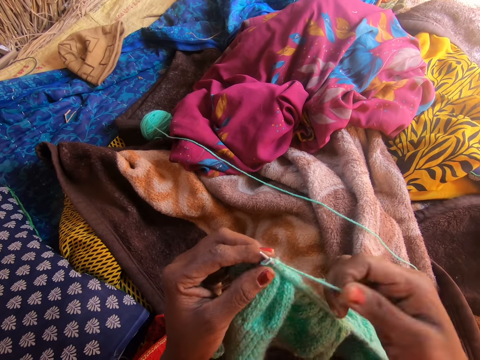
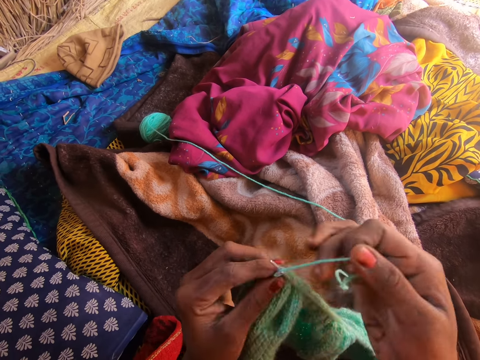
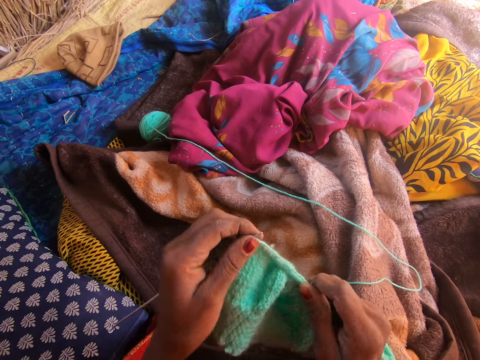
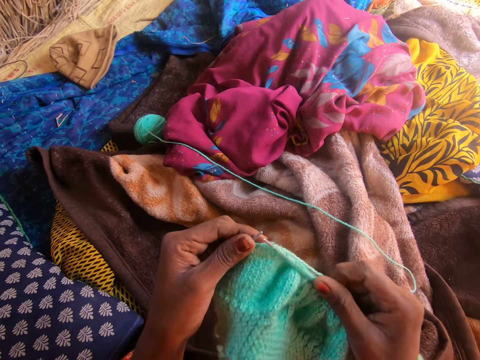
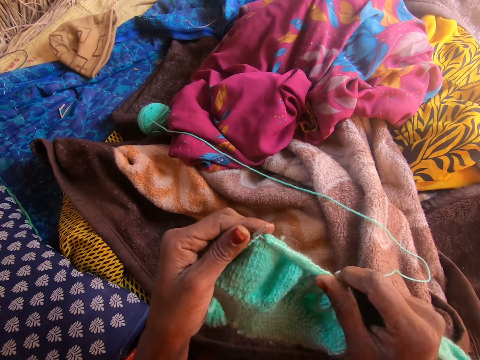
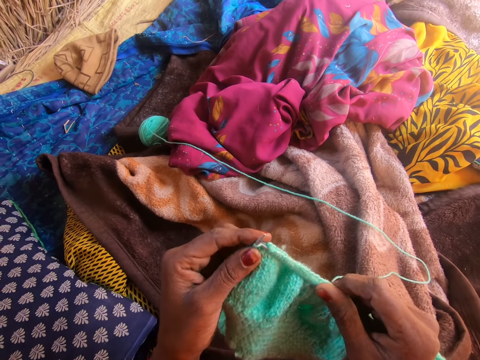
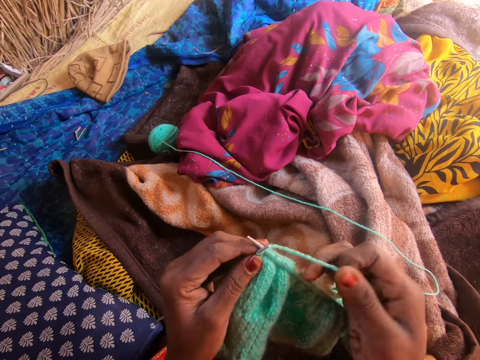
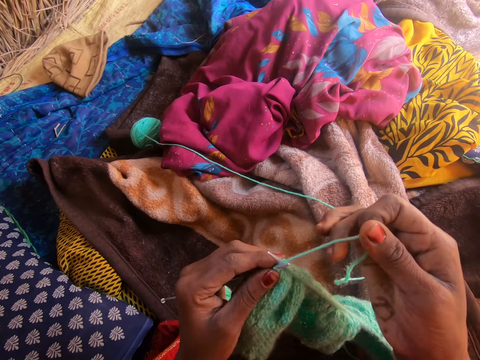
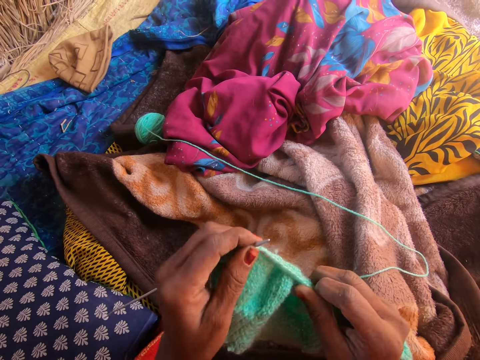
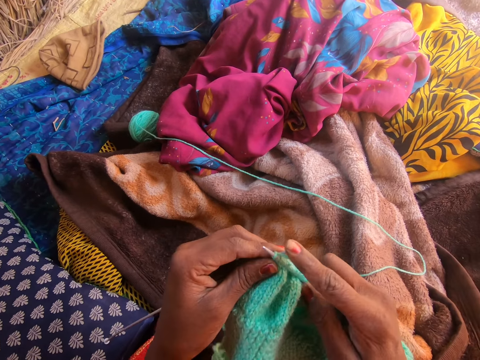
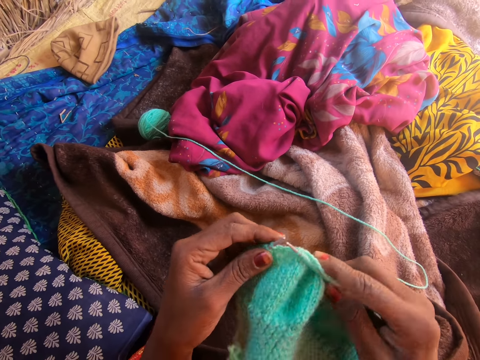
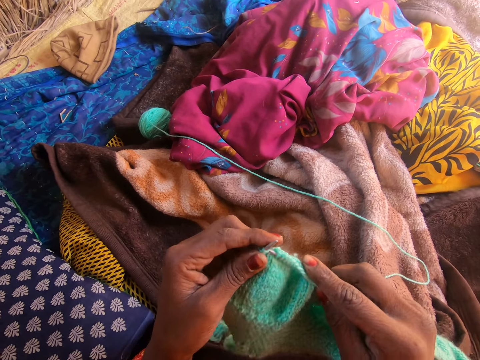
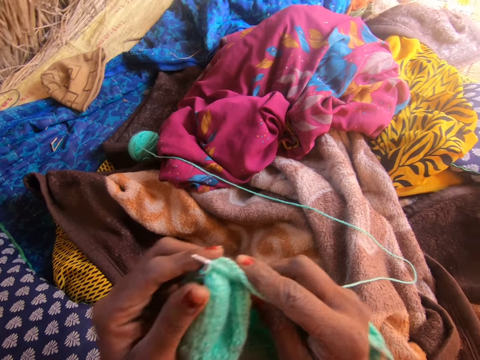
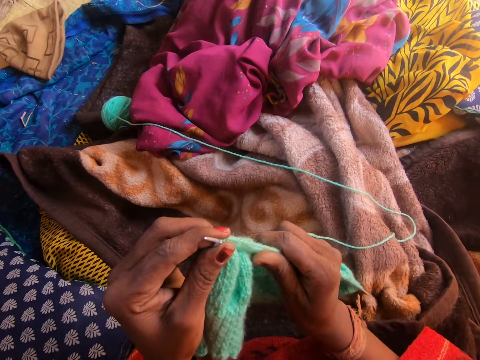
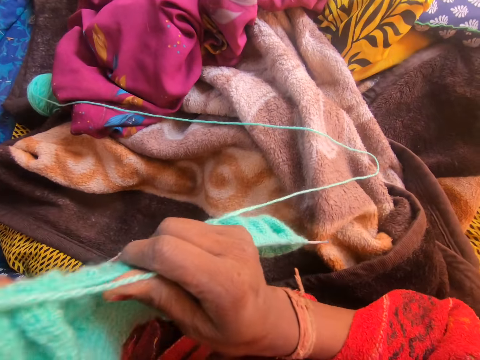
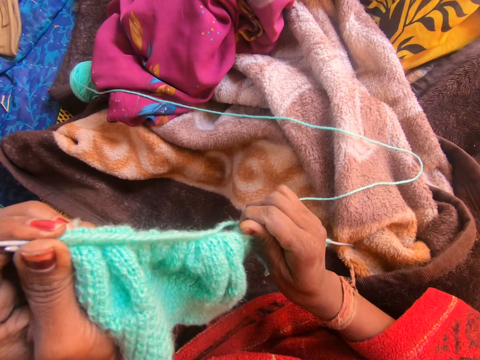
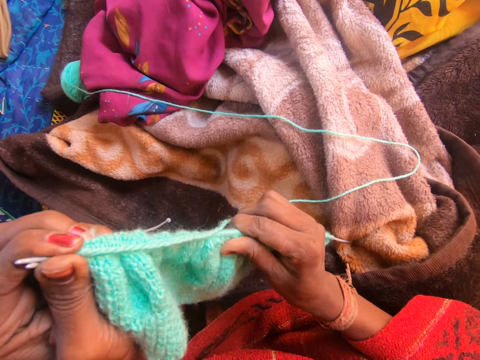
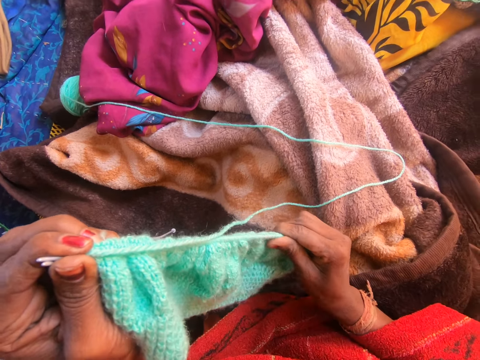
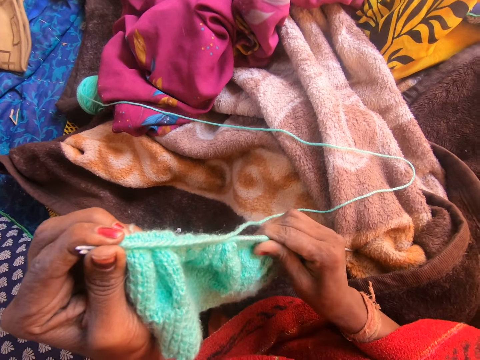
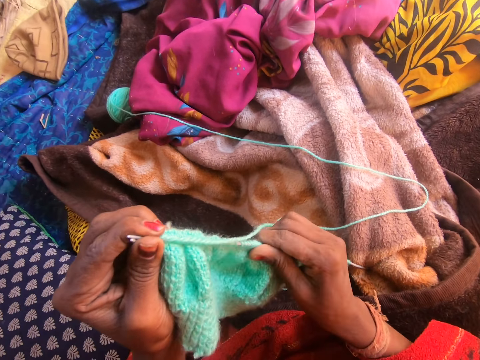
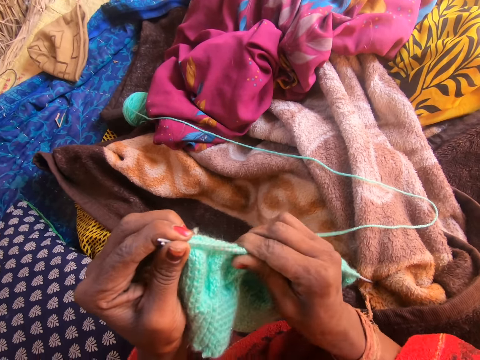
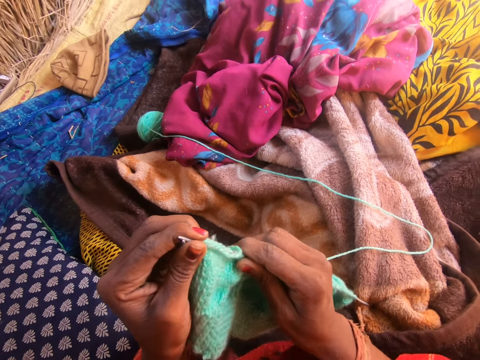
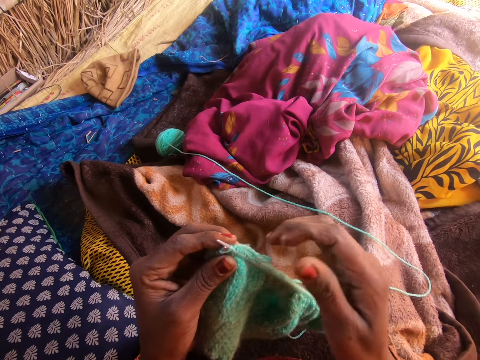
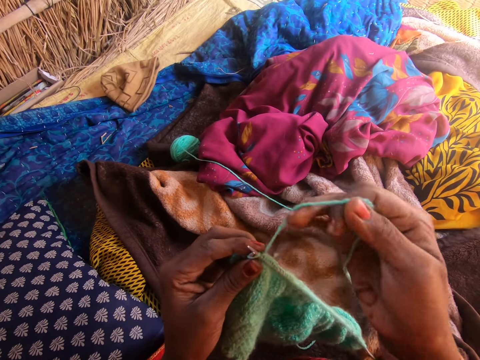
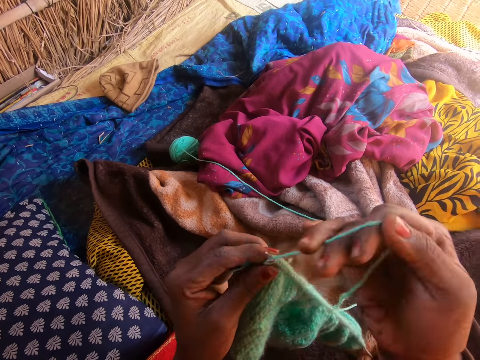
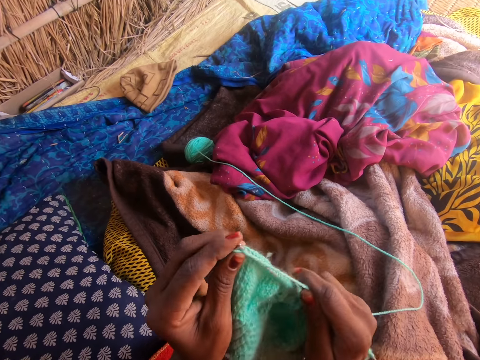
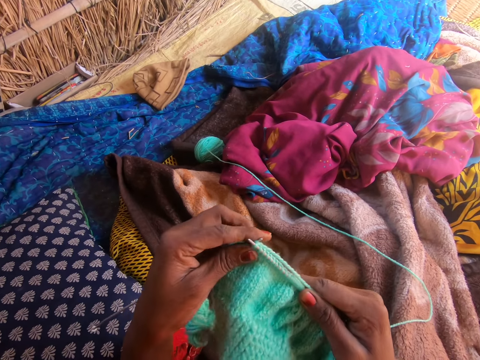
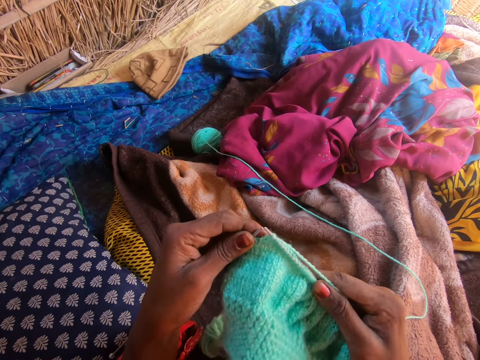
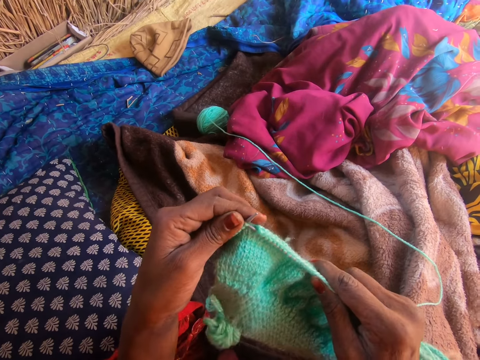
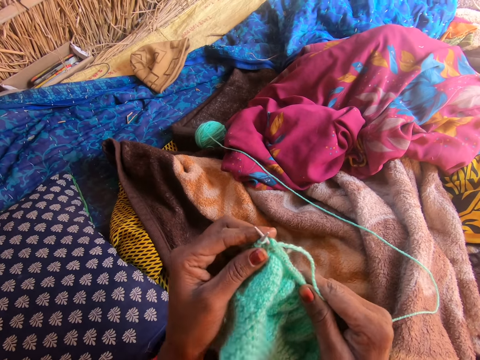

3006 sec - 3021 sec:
The camera wearer loops the yarn on a knitting needle. She knits the fabric with the knitting needle. She loops the yarn on the knitting needle. She knits the fabric with the knitting needle. She adjusts the knitted yarn in the knitting needle with her right hand. She loops the yarn on the knitting needle. She knits the fabric with the knitting needle.

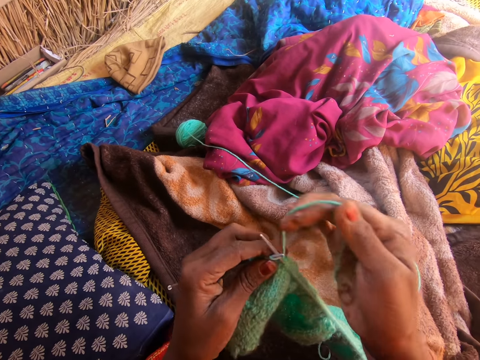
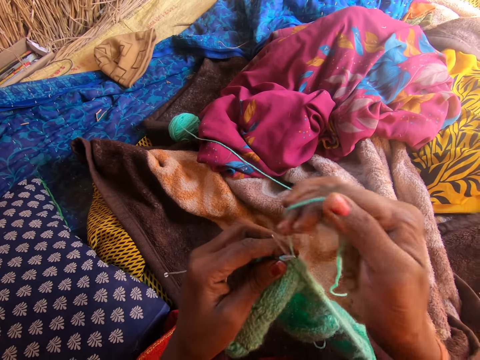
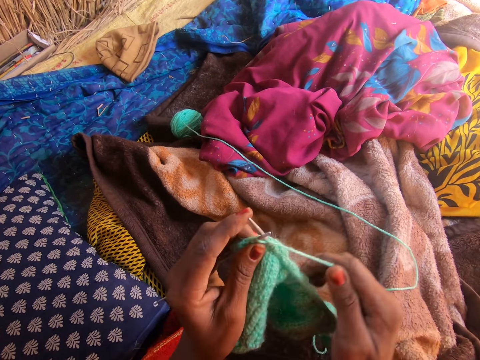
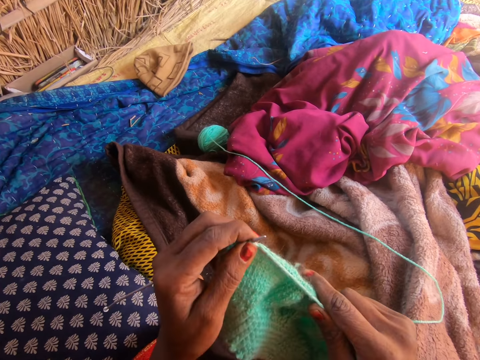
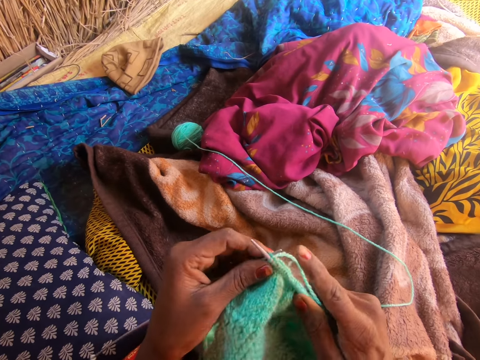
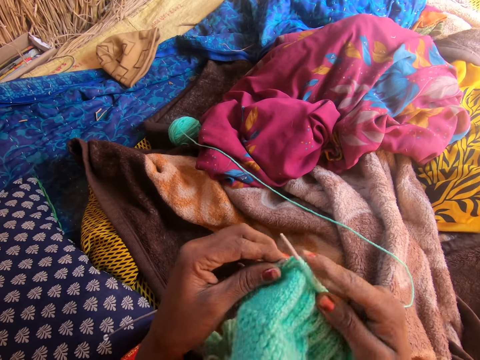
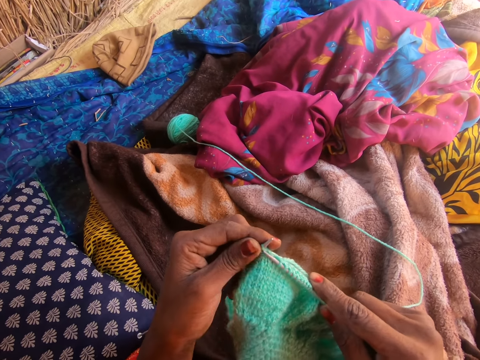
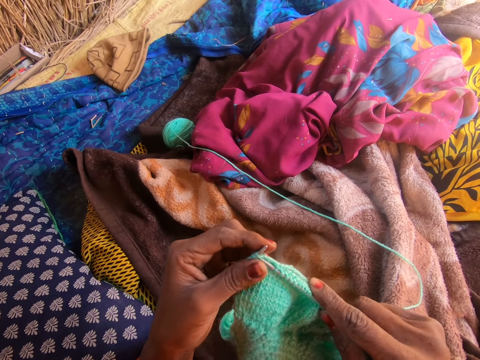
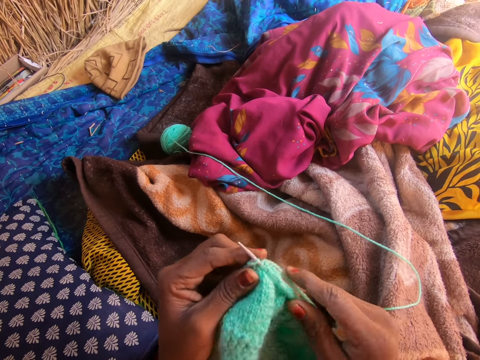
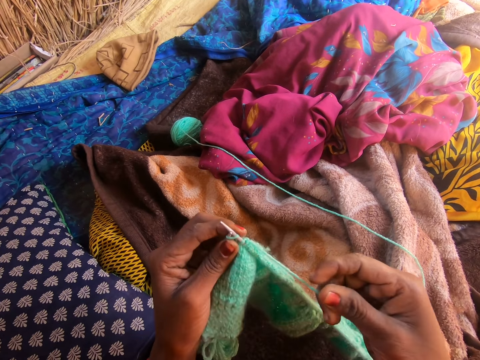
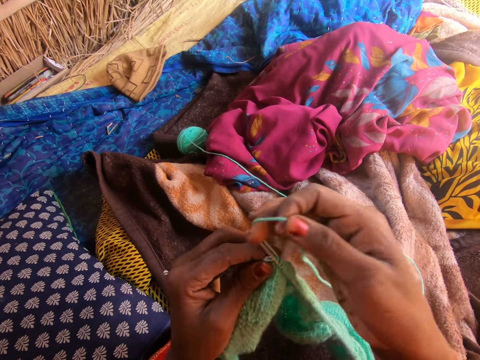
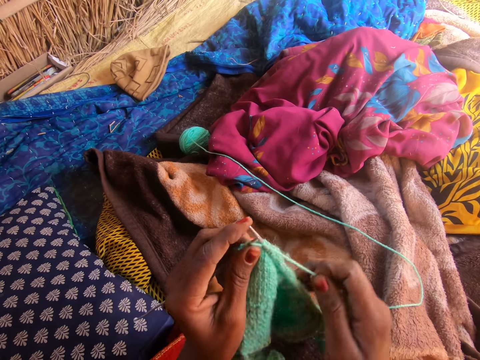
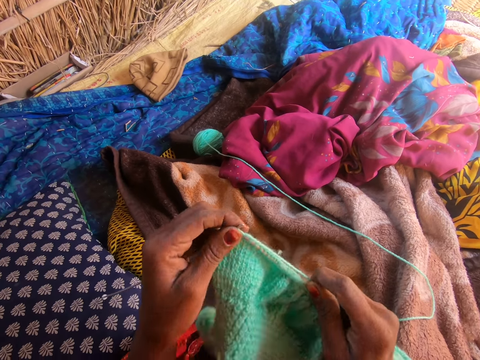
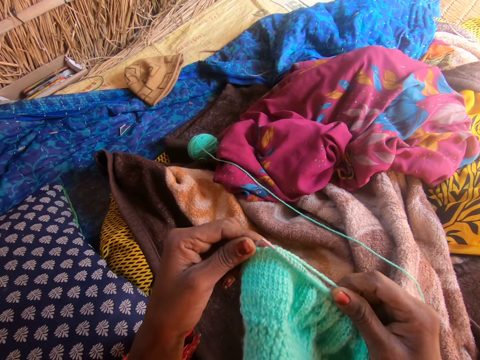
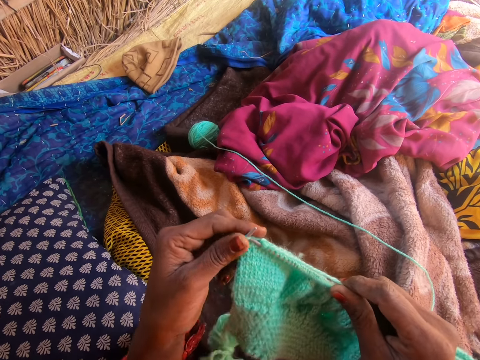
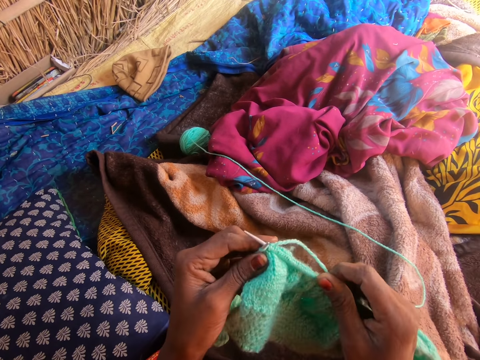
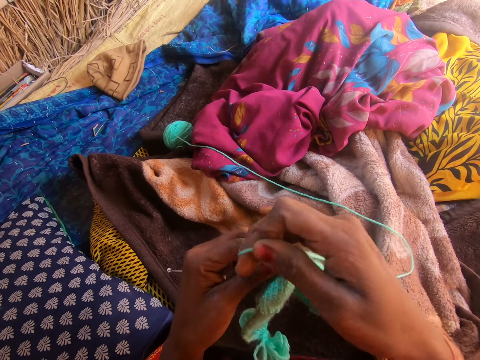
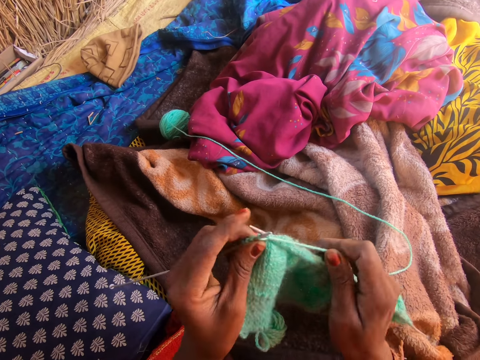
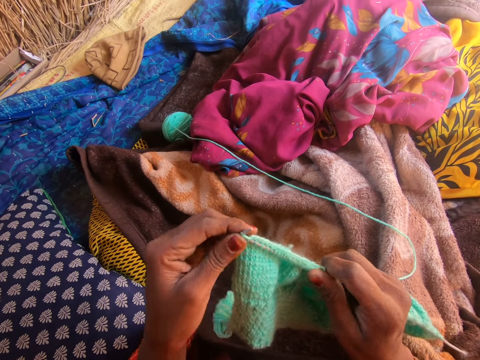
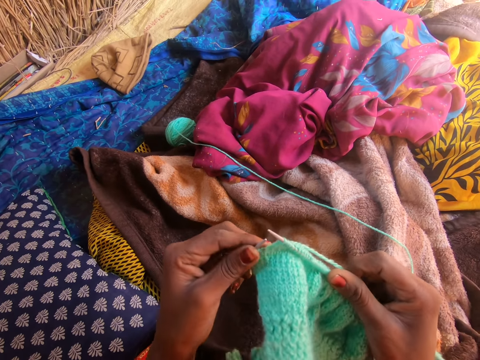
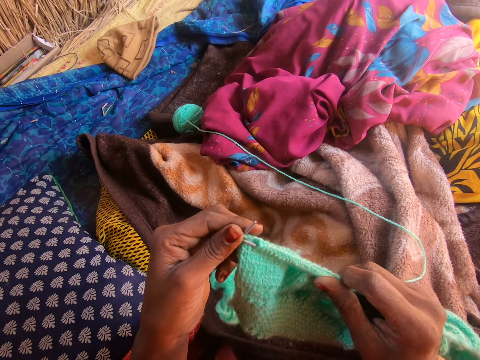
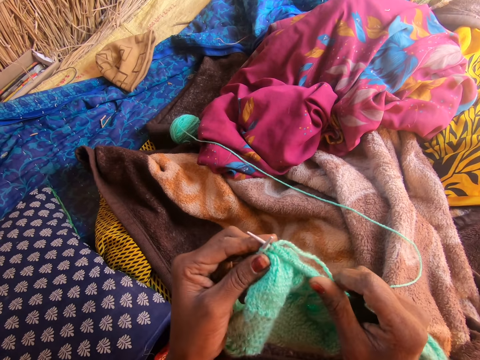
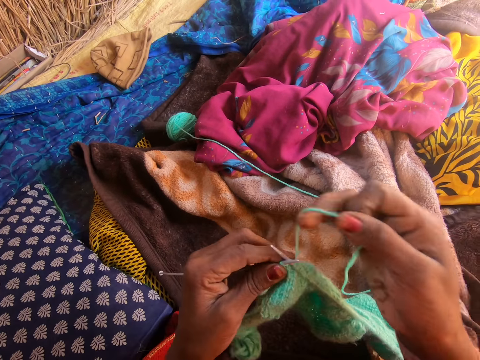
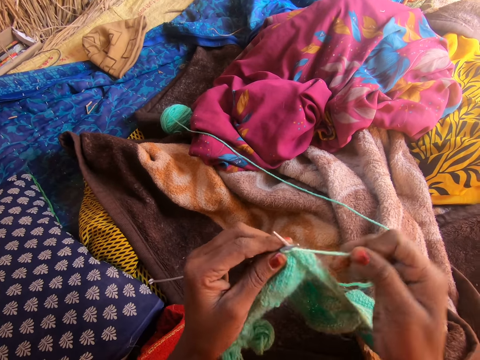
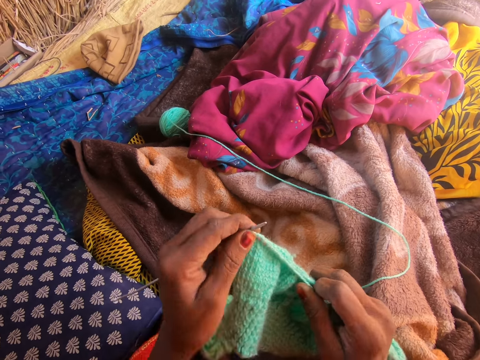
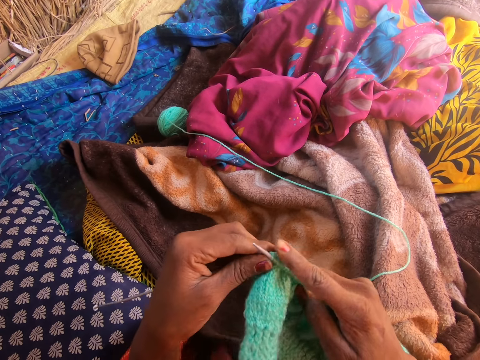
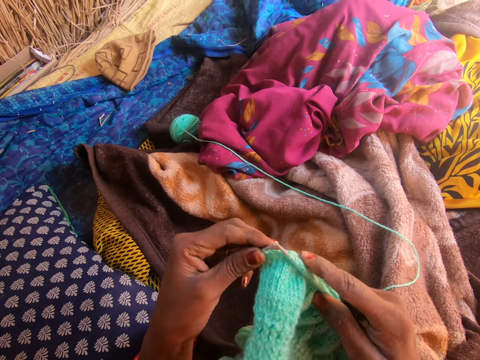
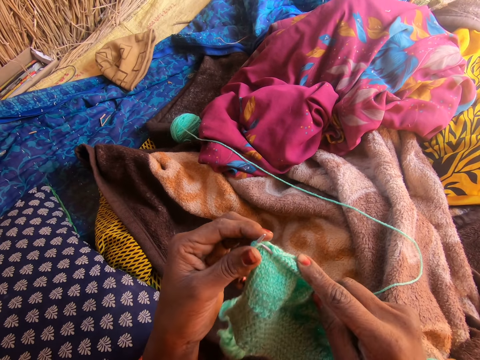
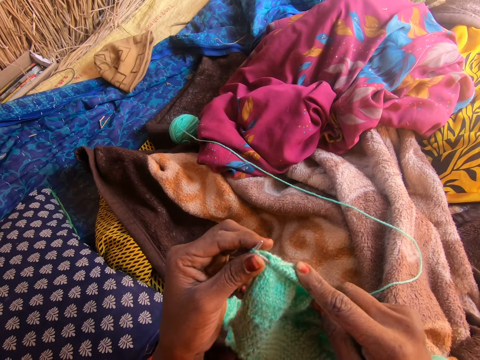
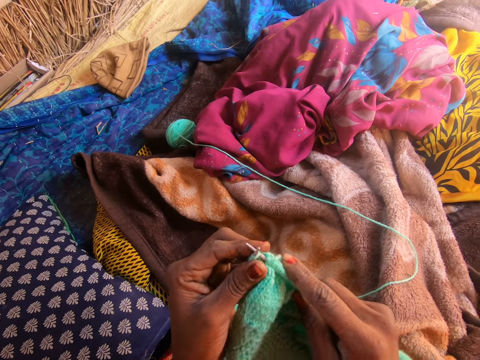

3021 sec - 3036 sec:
The camera wearer loops the yarn on a knitting needle. They knit the fabric with the knitting needle. They loop the yarn on the knitting needle. They knit the fabric with the knitting needle. They loop the yarn on the knitting needle. They knit the fabric with the knitting needle. They loop the yarn on the knitting needle. They knit the fabric with the knitting needle.
